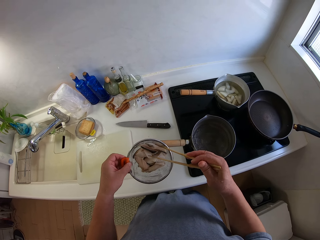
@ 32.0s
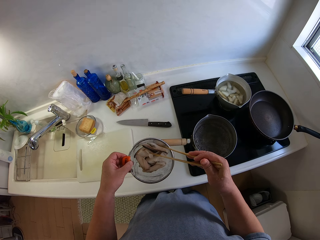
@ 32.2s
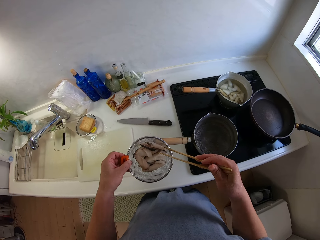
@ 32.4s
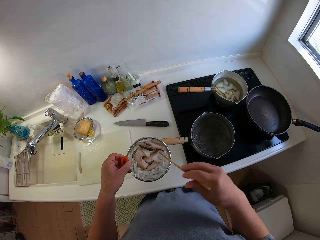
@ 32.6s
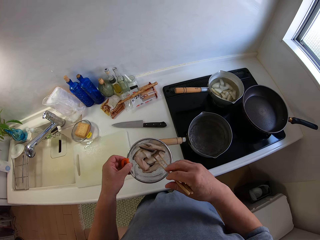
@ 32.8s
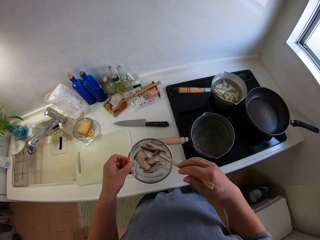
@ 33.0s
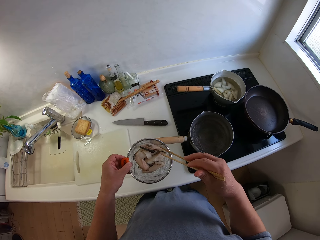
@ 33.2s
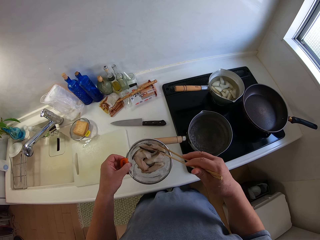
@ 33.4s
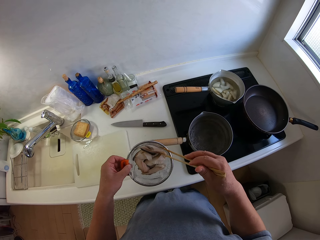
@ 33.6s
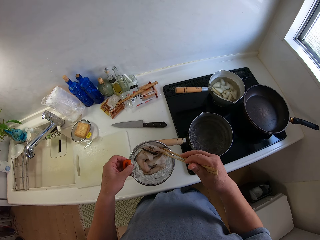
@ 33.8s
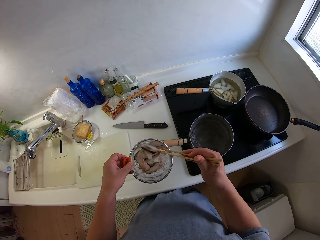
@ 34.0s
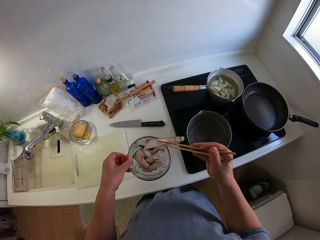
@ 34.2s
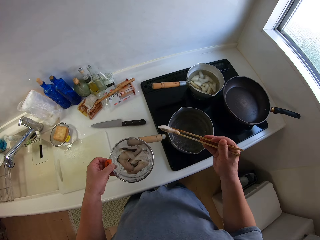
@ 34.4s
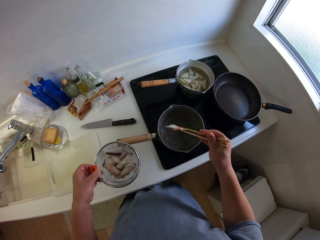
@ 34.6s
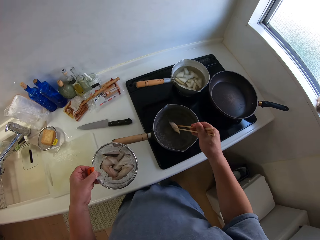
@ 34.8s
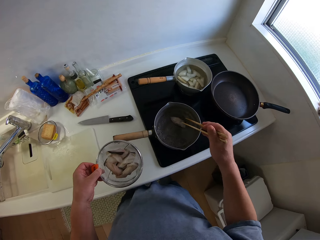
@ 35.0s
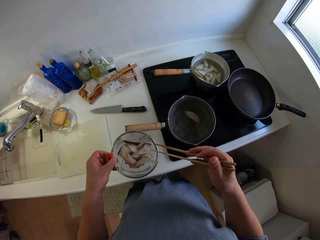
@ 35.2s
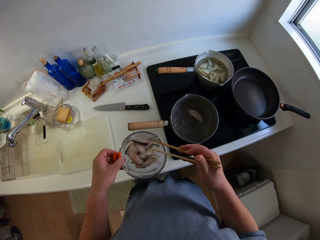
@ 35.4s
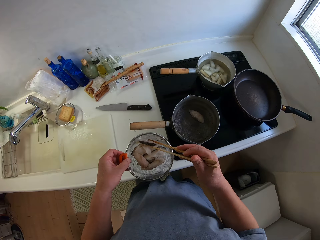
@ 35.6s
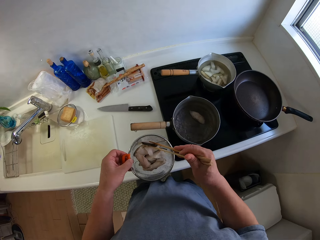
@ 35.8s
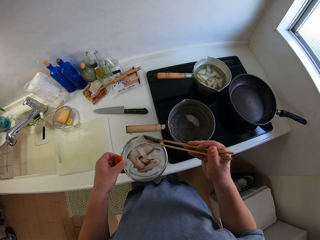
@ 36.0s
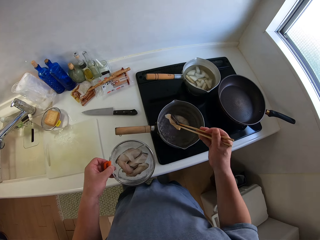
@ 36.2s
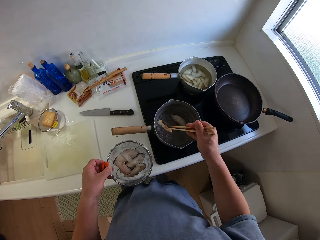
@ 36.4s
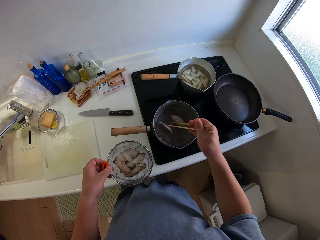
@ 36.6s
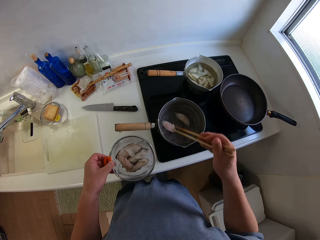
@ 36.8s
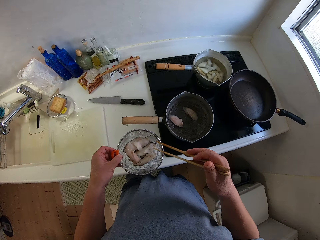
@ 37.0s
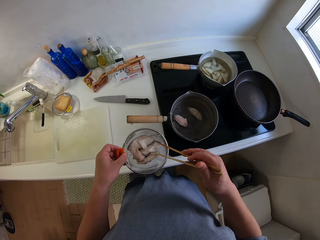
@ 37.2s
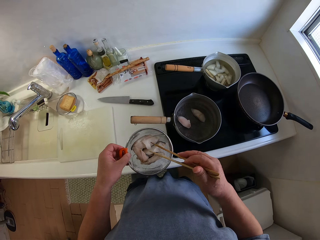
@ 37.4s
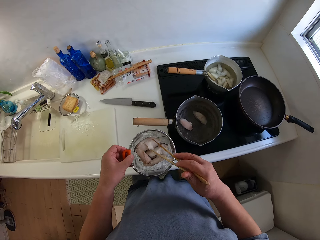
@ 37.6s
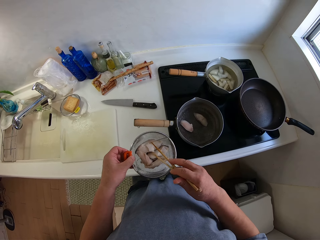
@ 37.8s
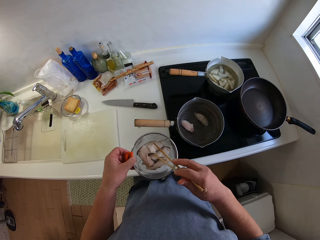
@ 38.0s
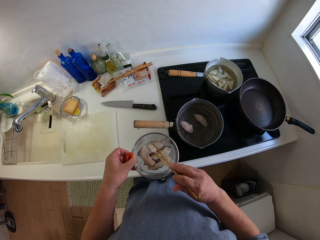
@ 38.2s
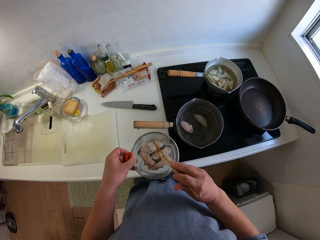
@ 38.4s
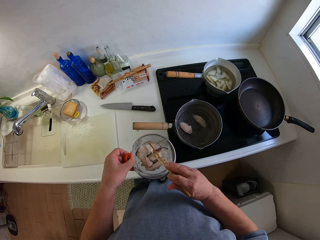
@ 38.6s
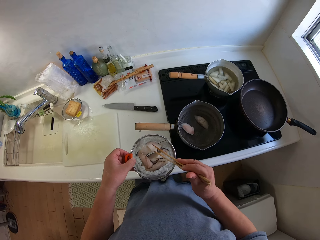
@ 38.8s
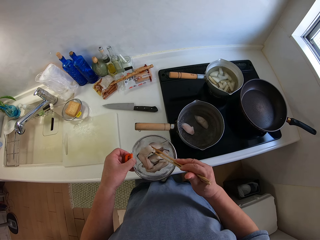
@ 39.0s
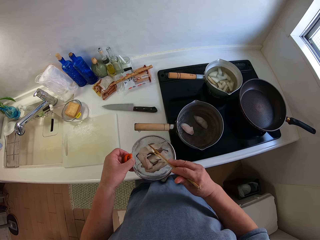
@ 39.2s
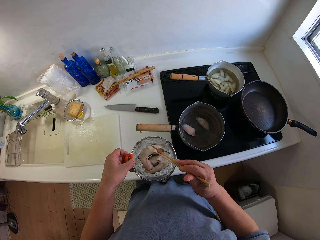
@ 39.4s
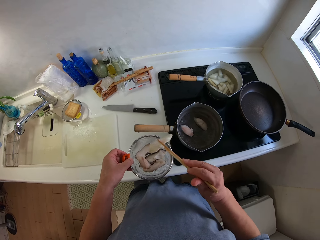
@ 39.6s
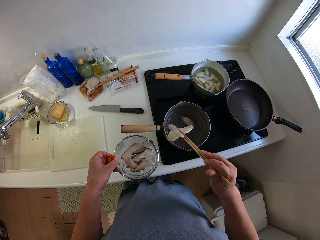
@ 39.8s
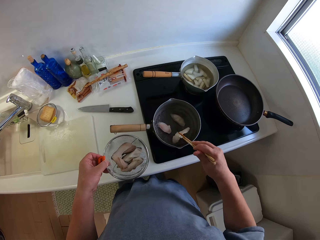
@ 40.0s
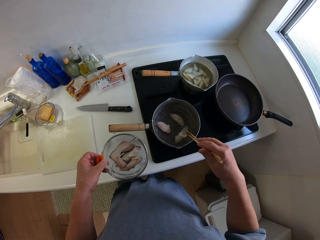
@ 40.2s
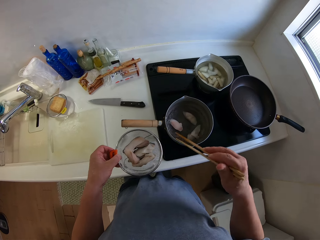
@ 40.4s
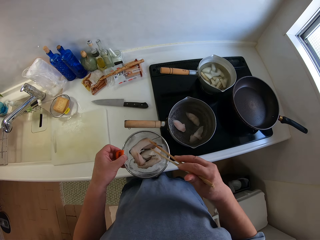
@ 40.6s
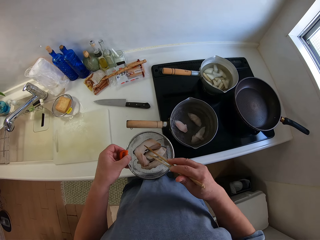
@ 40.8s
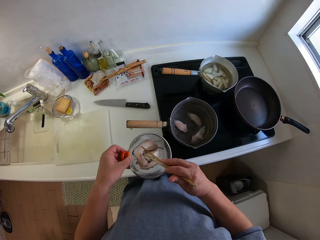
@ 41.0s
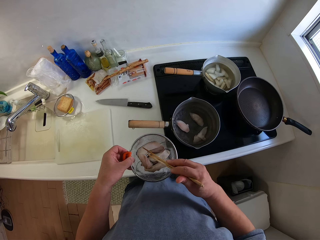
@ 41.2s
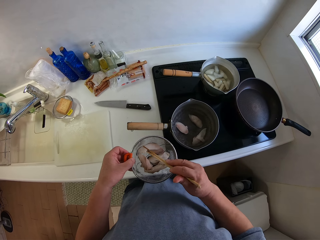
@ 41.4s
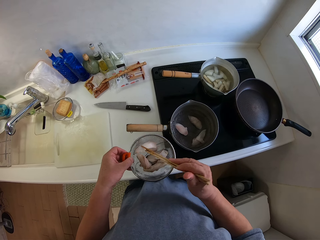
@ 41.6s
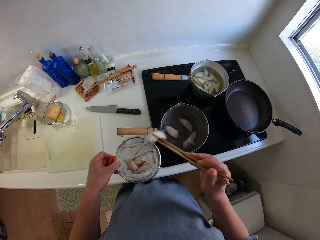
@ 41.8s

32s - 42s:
The camera wearer puts the small fish in the sufuria with the stick. They do so repeatedly.

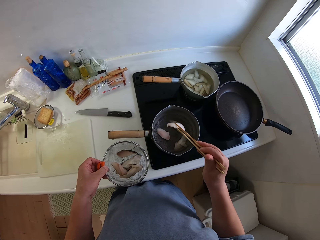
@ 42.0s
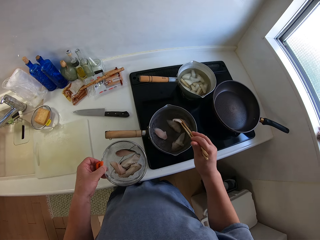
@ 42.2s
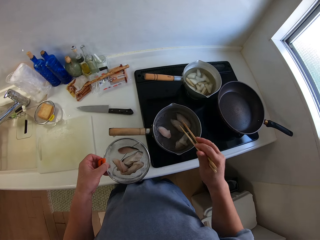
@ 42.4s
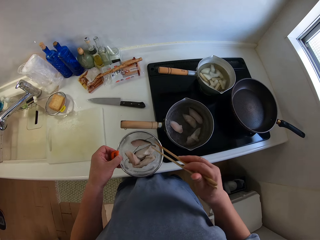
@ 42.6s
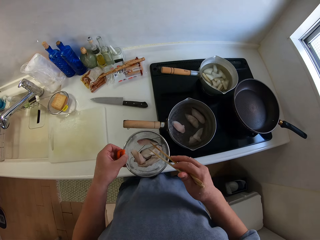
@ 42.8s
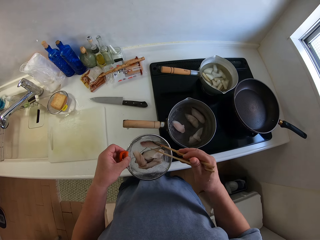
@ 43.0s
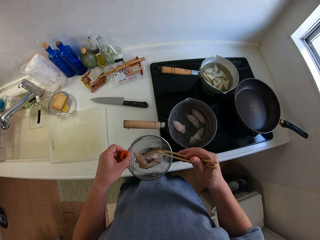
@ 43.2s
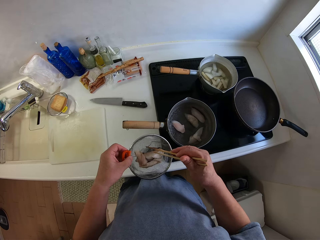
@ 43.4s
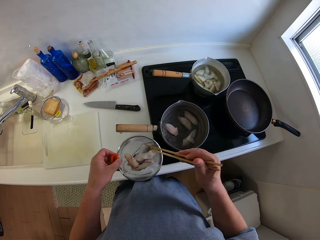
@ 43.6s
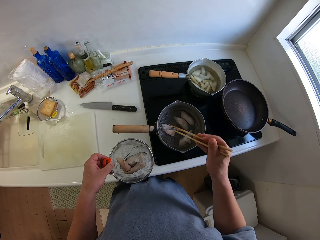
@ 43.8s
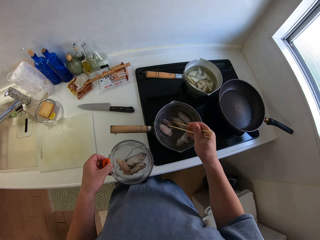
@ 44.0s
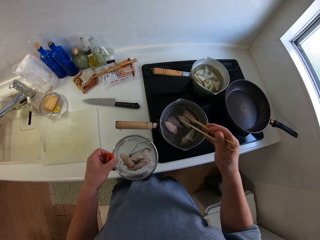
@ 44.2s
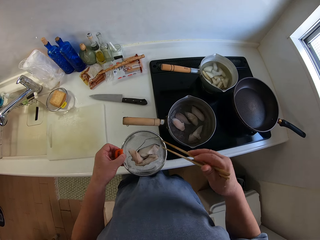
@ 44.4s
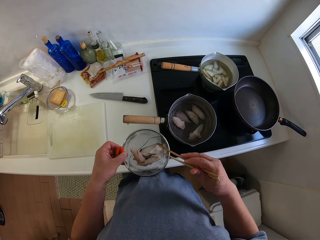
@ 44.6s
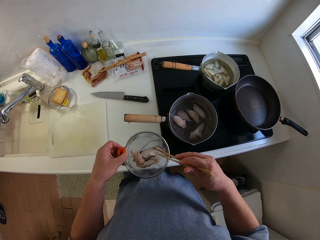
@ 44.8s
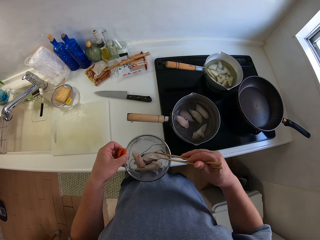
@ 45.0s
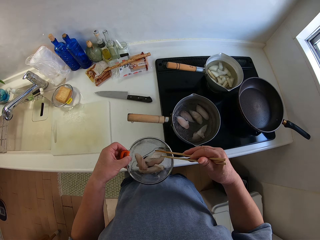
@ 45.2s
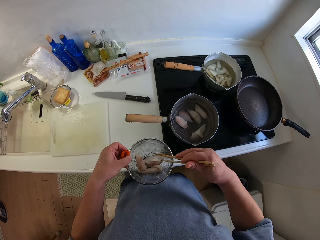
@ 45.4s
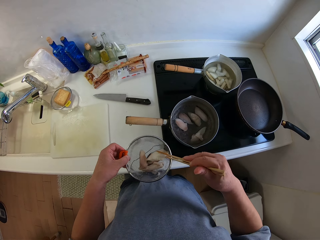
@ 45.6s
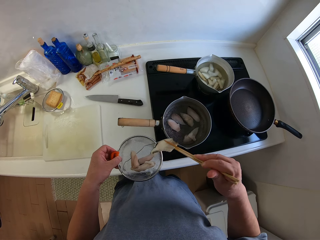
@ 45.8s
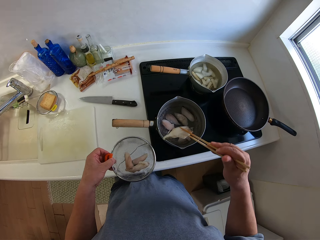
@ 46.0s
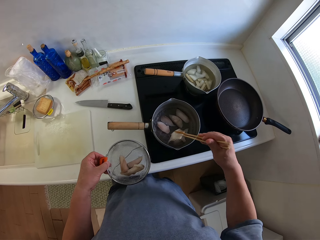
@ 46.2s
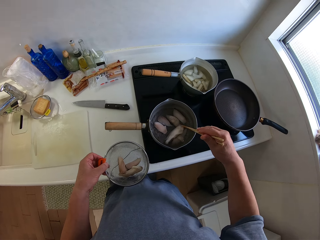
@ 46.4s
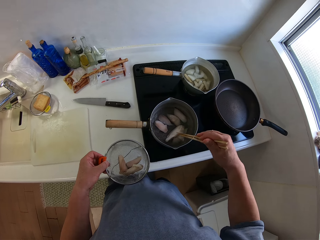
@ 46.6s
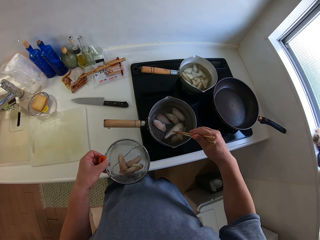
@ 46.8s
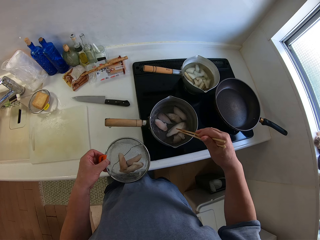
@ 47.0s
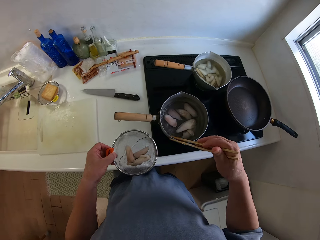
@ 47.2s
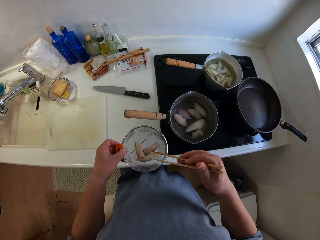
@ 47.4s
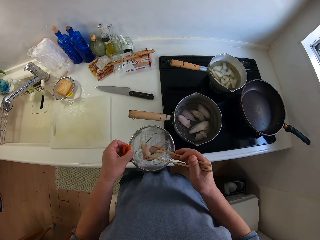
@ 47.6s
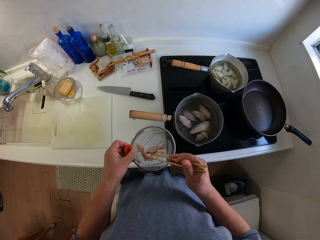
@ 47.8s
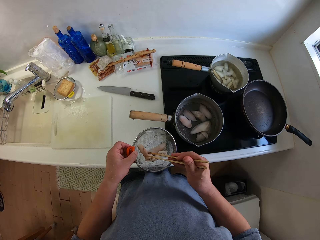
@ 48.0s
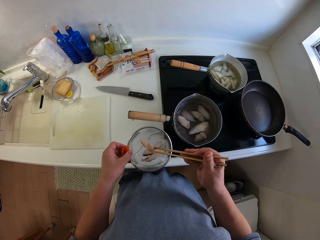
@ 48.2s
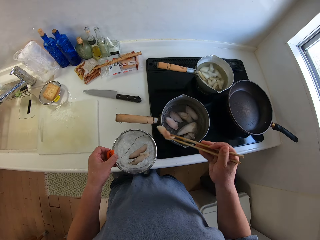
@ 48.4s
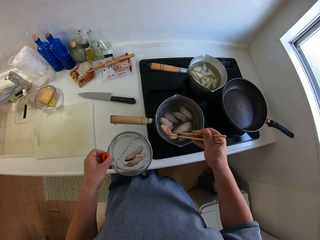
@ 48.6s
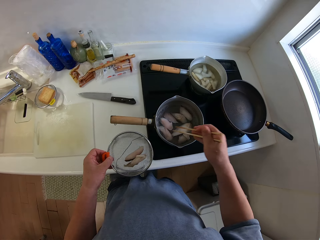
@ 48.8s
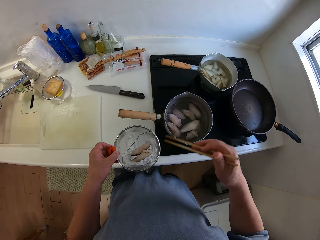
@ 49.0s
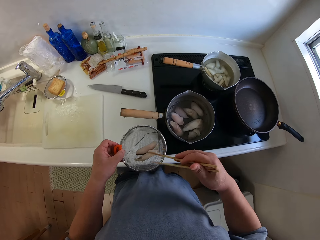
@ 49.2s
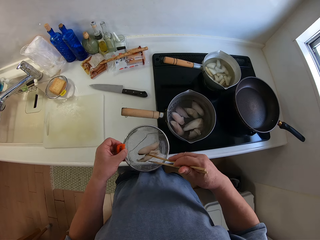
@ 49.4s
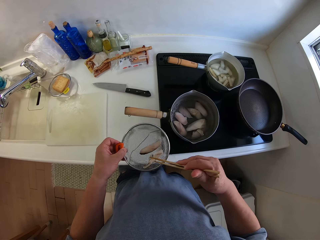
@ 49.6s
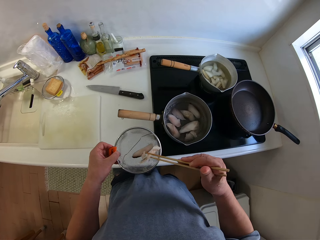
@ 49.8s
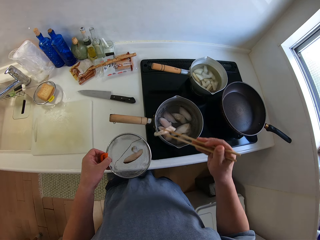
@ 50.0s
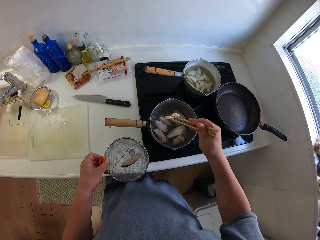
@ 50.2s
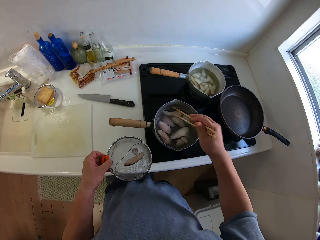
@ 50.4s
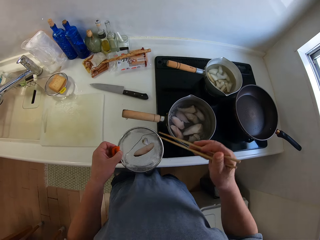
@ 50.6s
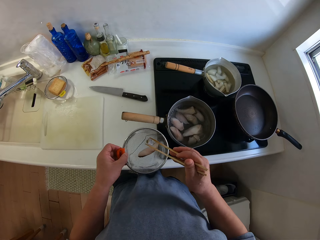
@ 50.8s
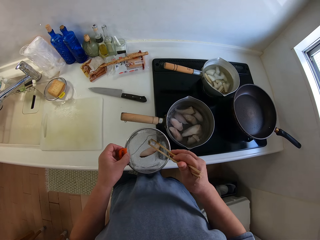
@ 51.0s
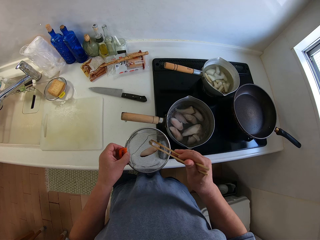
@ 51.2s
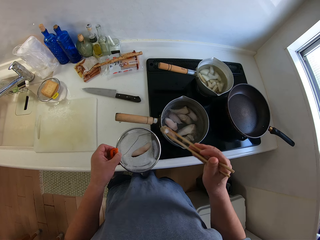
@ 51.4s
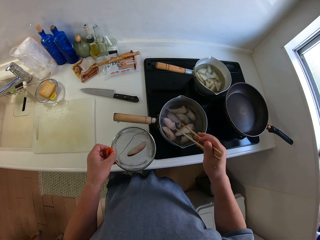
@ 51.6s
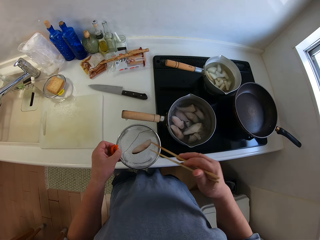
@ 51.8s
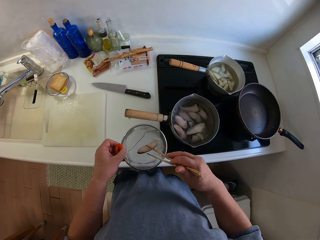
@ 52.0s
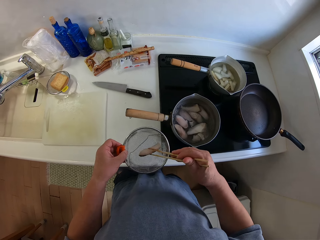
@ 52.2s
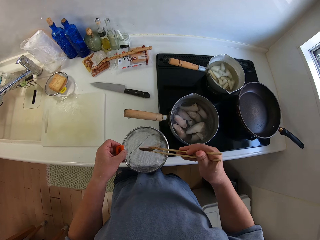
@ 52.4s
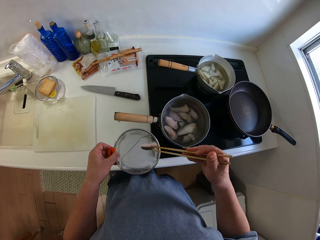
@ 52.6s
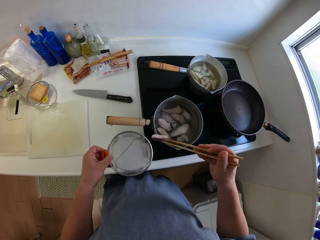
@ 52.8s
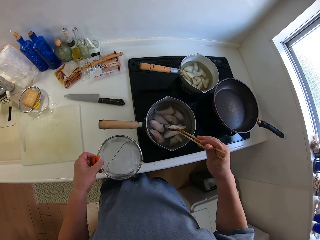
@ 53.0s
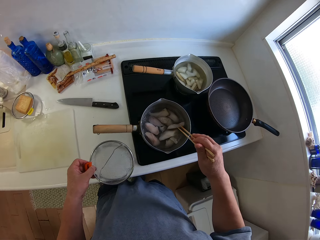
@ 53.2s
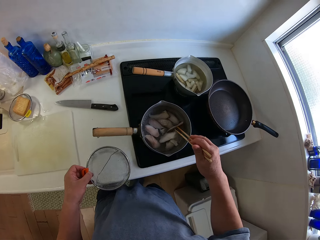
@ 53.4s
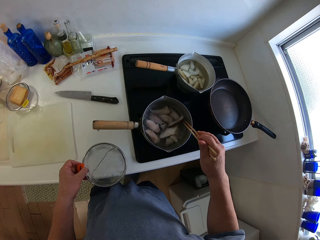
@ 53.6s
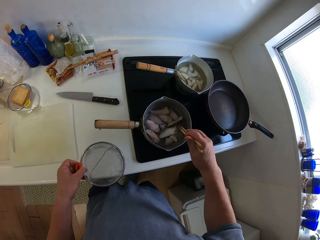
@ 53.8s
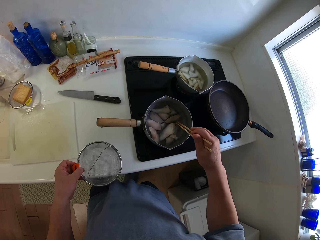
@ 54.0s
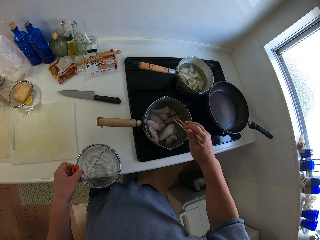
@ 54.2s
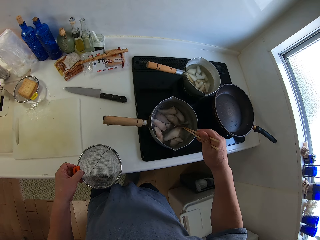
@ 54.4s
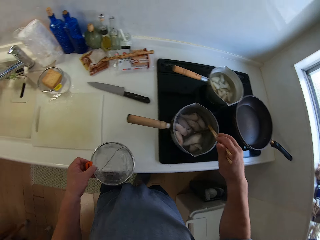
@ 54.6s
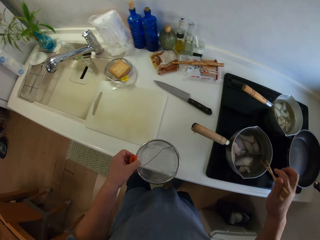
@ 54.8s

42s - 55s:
The camera wearer puts the small fish in the sufuria with the stick. They do so repeatedly.
